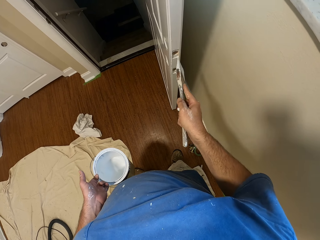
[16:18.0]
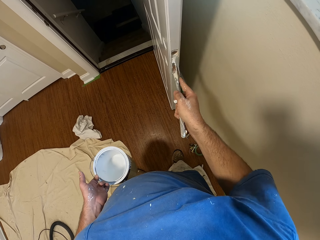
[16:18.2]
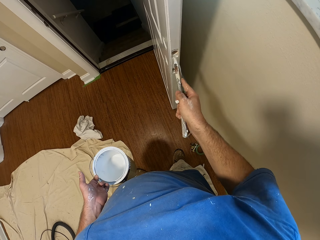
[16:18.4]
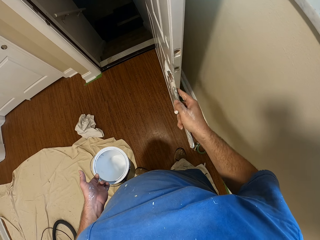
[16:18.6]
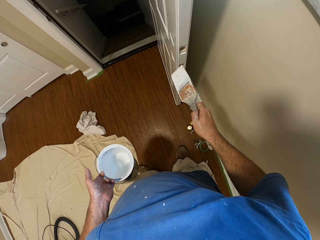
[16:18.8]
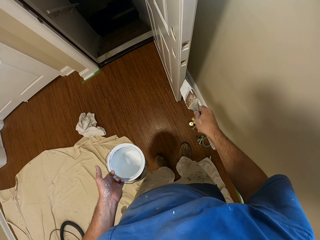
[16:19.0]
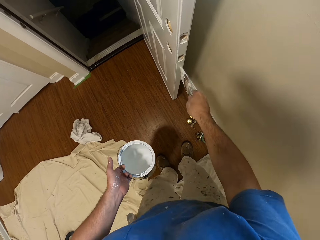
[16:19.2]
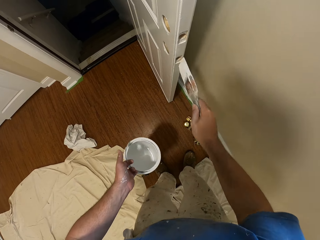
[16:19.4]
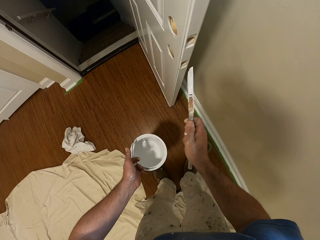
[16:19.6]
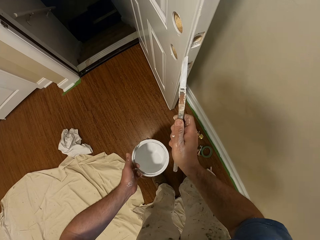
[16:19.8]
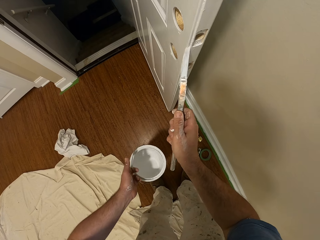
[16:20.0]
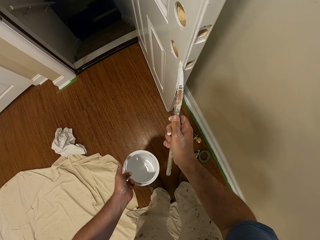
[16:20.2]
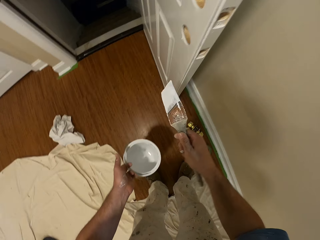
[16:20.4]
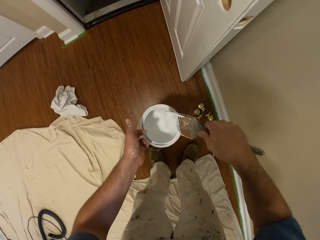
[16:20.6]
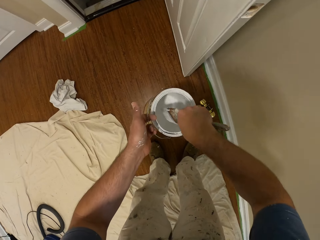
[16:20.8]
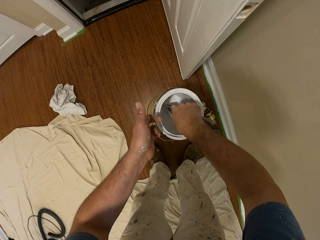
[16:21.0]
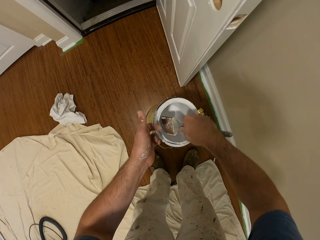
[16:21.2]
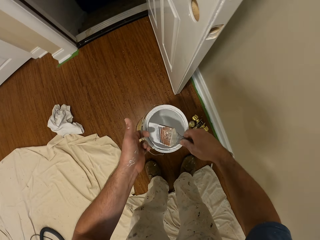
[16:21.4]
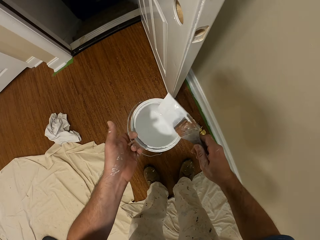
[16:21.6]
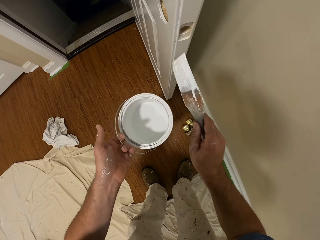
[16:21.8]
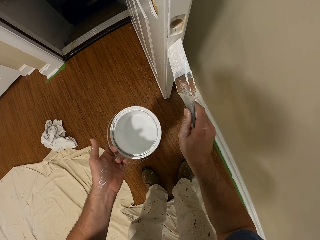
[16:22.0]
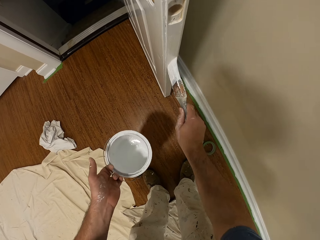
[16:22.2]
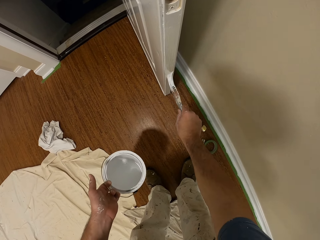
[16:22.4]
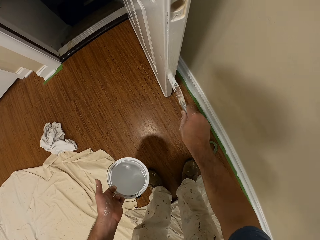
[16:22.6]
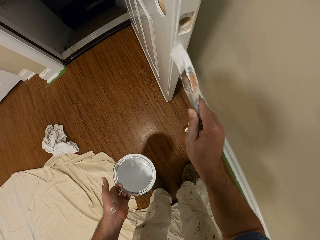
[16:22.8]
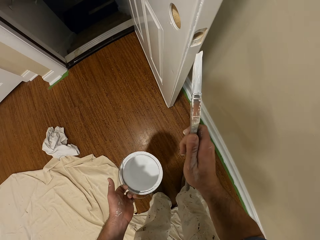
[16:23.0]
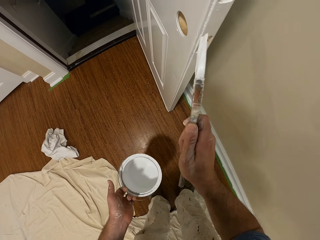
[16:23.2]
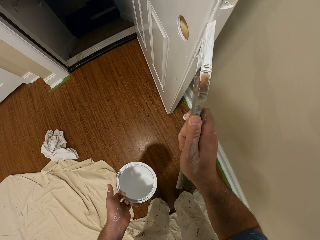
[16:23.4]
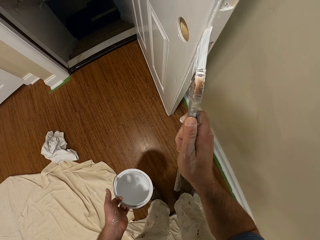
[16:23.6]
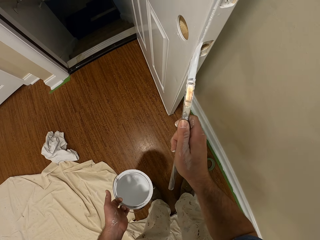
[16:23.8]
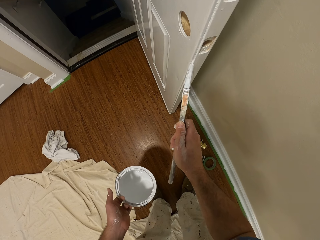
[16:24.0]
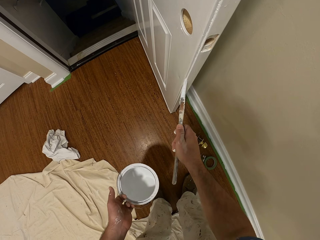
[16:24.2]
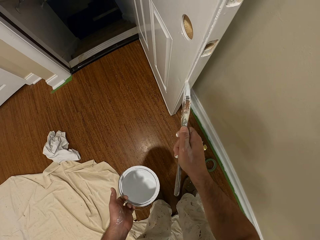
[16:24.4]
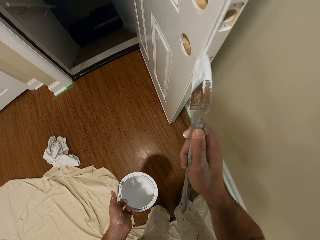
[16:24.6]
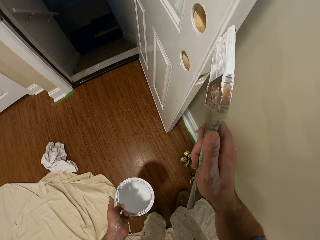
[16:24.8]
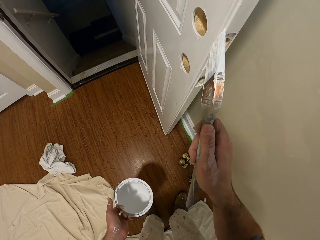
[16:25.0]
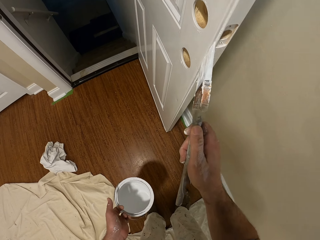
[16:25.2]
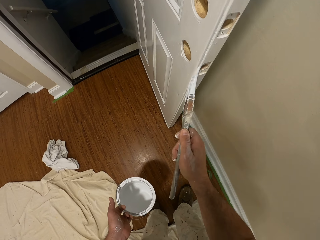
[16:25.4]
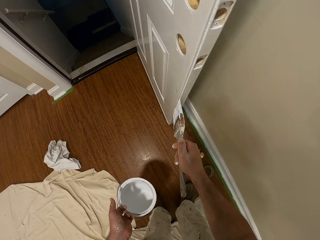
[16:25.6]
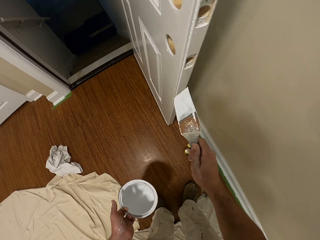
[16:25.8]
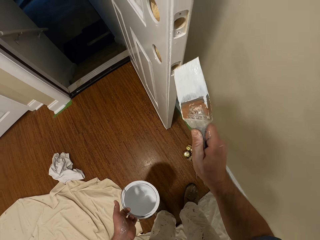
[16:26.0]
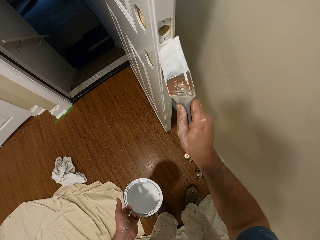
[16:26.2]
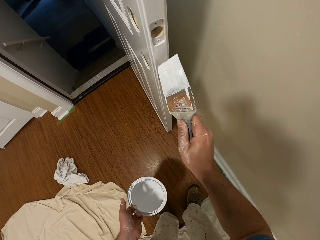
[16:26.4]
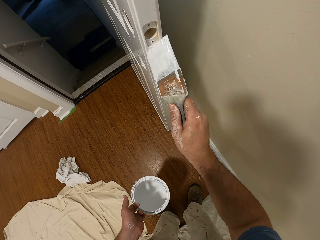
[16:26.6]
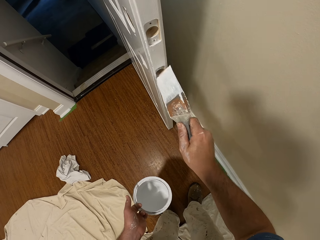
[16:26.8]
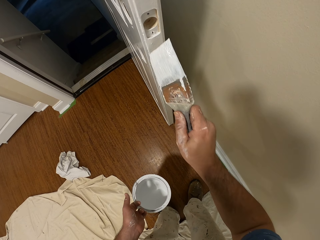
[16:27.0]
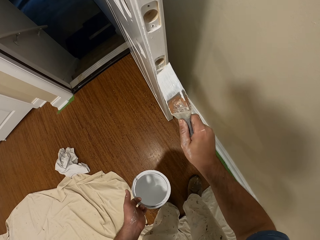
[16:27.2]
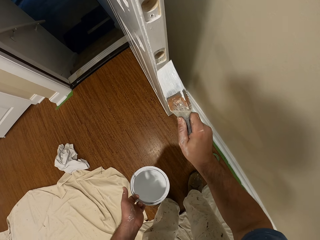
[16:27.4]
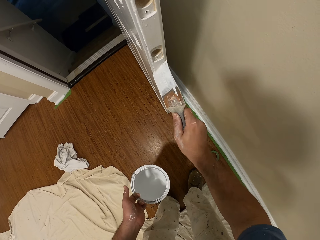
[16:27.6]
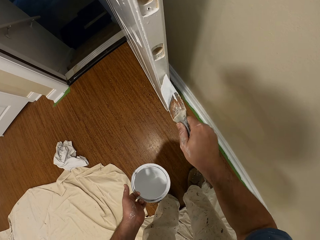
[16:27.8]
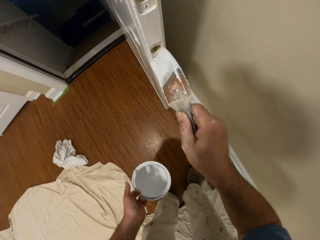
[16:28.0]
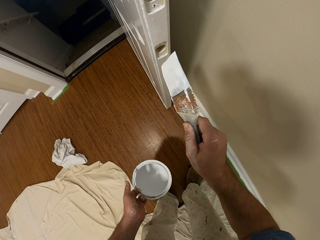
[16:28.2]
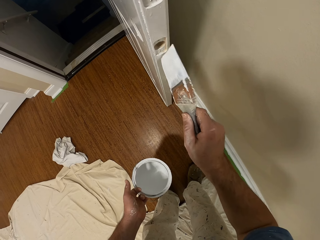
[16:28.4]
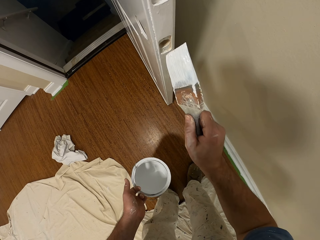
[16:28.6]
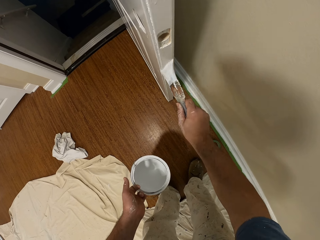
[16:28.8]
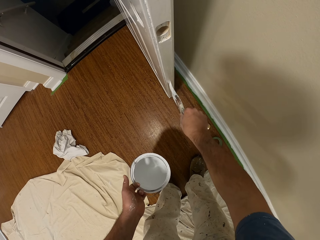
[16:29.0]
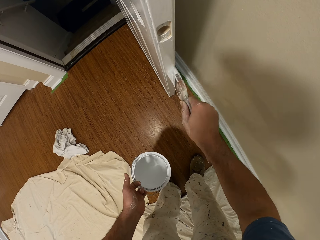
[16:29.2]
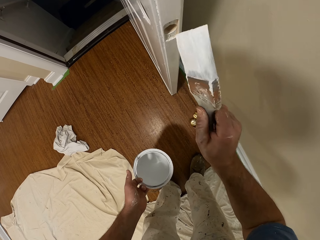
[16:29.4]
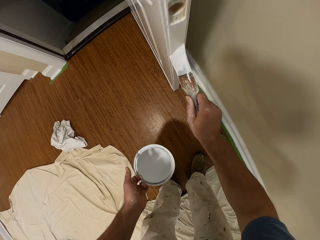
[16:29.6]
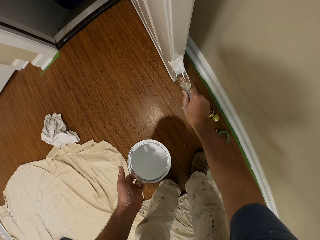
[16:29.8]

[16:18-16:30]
The camera wearer removes the brush from the door. They stop painting the door. They dip the paint brush in a container filled with paint. They take out the paint brush from the container. They paint the door with the brush.

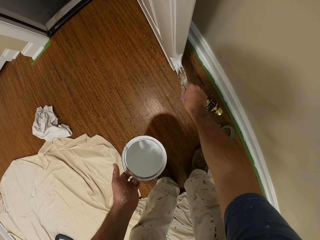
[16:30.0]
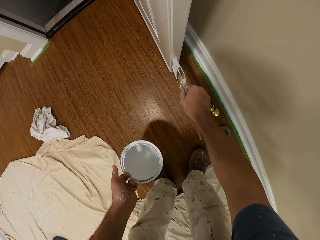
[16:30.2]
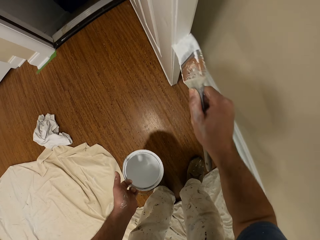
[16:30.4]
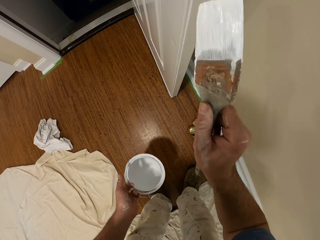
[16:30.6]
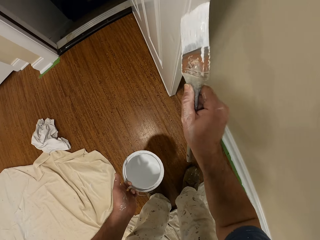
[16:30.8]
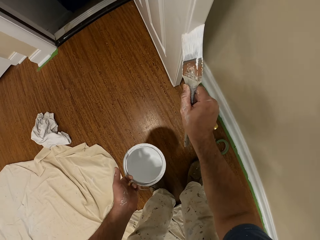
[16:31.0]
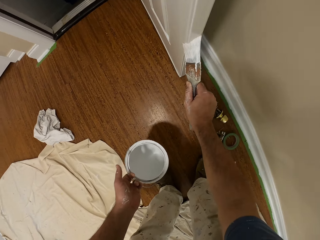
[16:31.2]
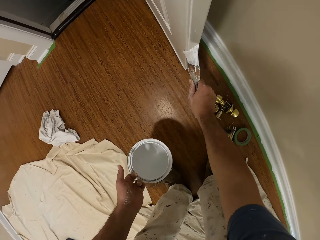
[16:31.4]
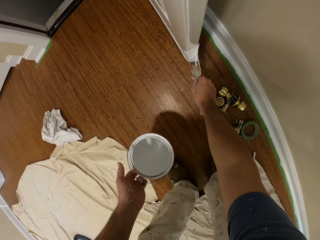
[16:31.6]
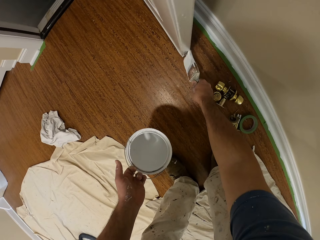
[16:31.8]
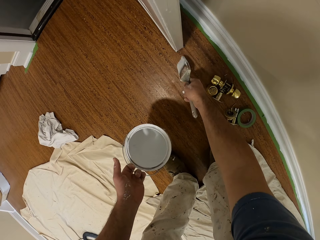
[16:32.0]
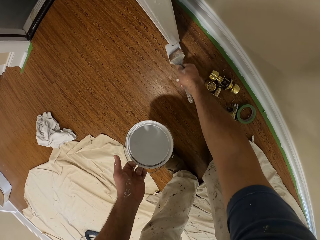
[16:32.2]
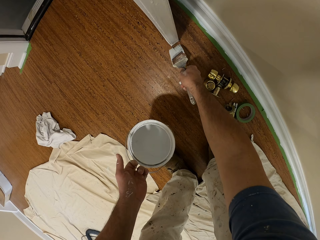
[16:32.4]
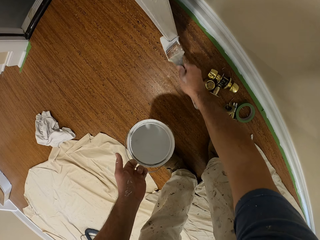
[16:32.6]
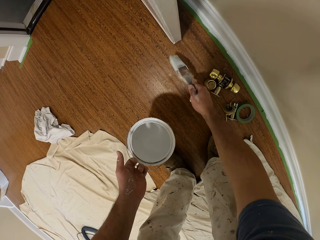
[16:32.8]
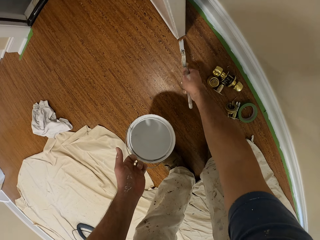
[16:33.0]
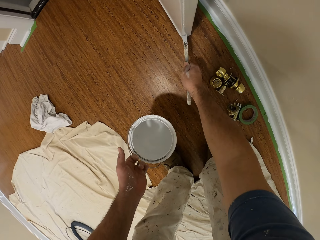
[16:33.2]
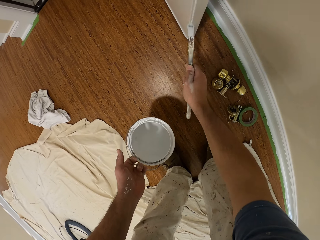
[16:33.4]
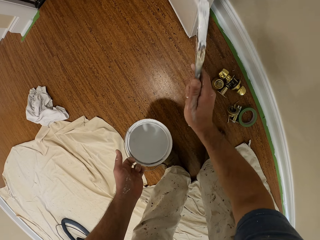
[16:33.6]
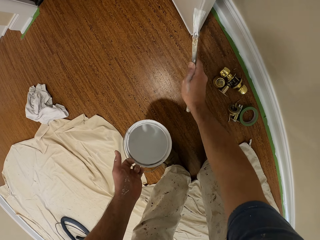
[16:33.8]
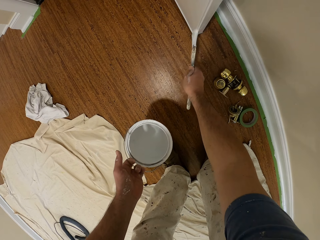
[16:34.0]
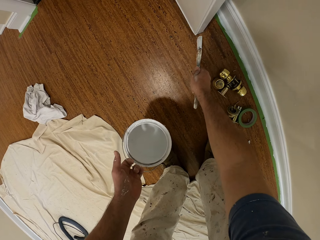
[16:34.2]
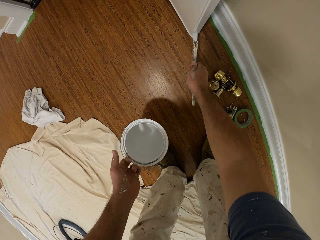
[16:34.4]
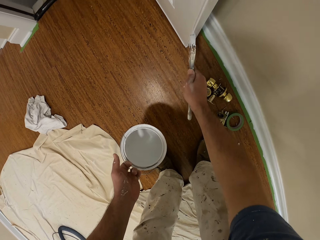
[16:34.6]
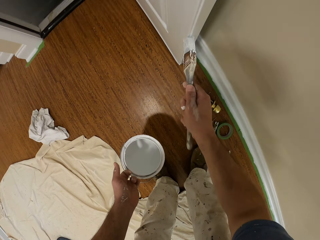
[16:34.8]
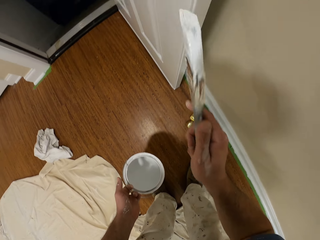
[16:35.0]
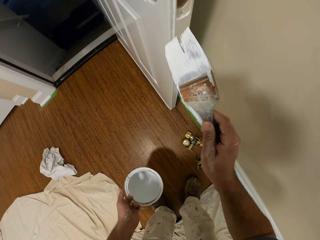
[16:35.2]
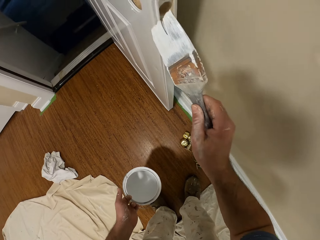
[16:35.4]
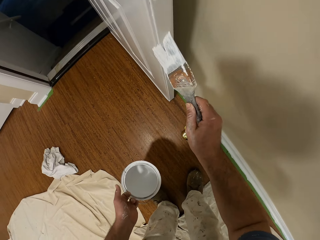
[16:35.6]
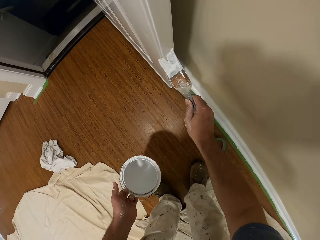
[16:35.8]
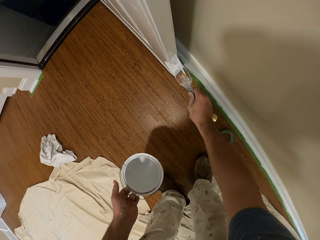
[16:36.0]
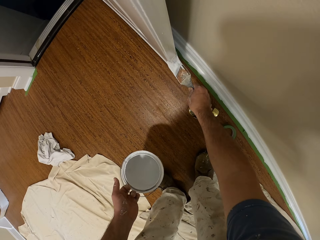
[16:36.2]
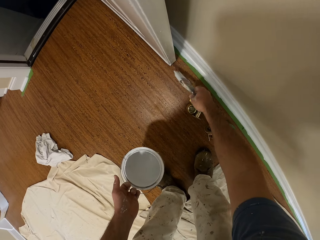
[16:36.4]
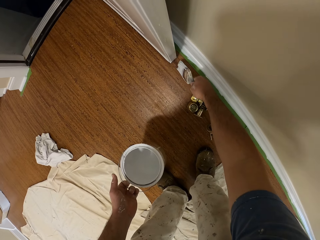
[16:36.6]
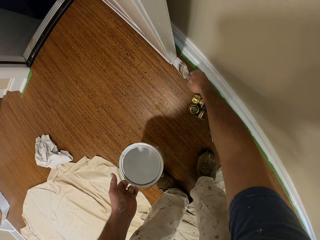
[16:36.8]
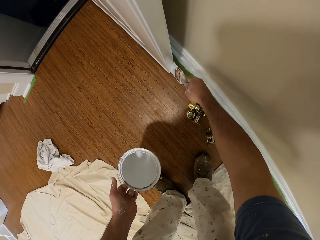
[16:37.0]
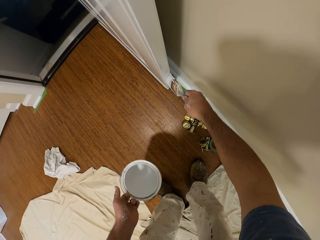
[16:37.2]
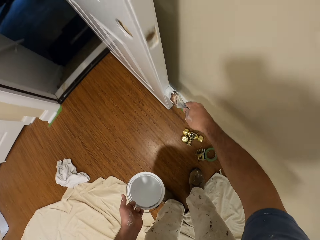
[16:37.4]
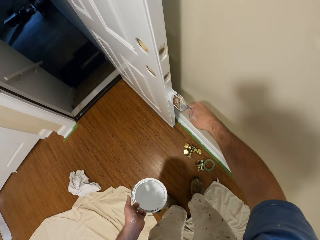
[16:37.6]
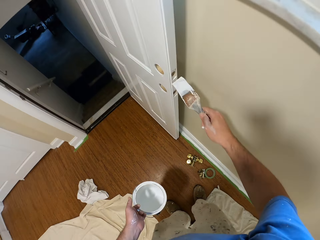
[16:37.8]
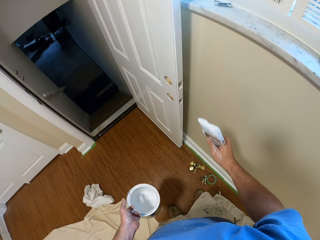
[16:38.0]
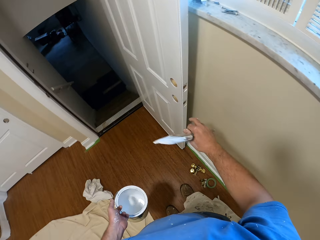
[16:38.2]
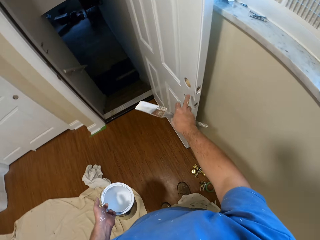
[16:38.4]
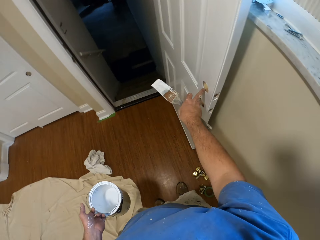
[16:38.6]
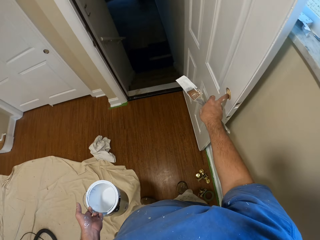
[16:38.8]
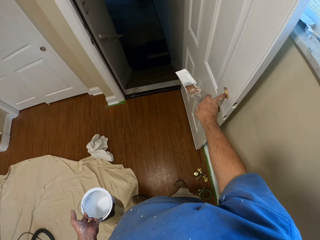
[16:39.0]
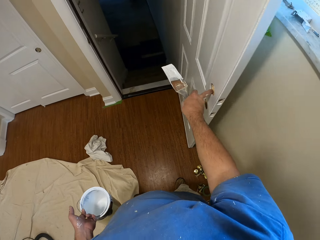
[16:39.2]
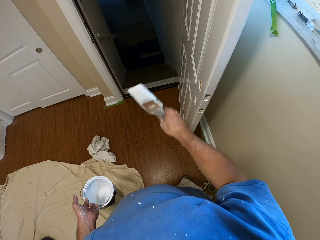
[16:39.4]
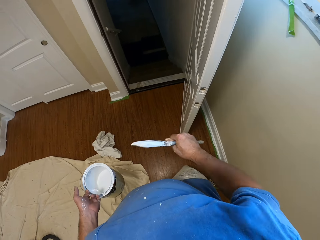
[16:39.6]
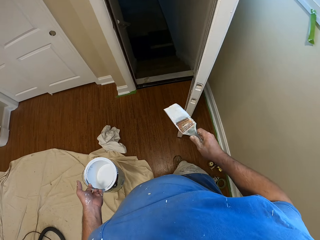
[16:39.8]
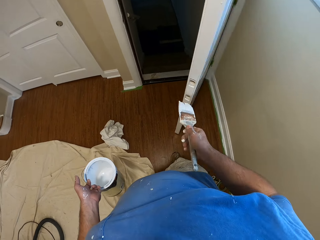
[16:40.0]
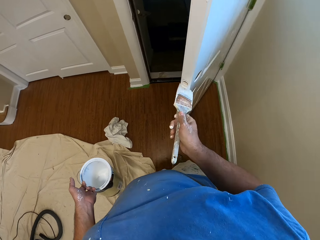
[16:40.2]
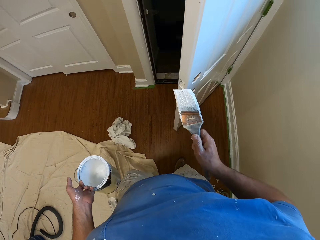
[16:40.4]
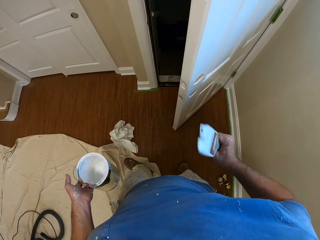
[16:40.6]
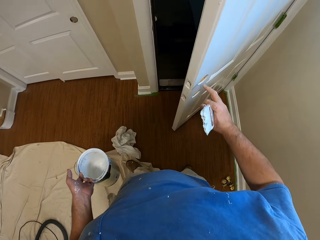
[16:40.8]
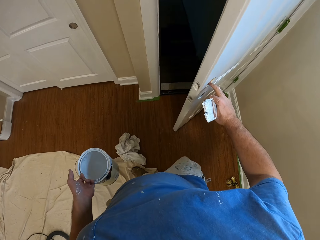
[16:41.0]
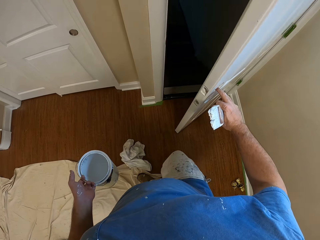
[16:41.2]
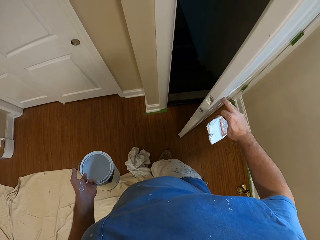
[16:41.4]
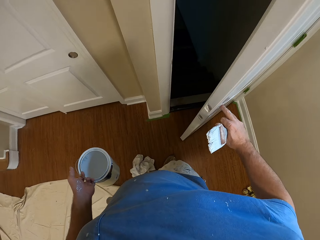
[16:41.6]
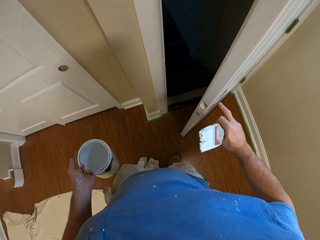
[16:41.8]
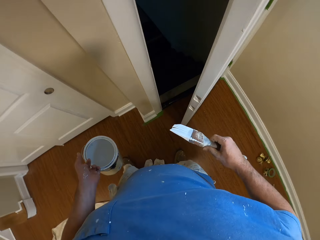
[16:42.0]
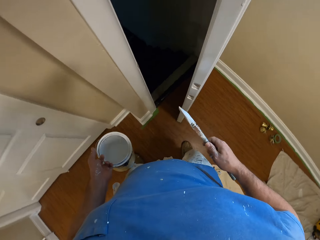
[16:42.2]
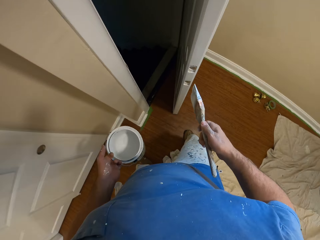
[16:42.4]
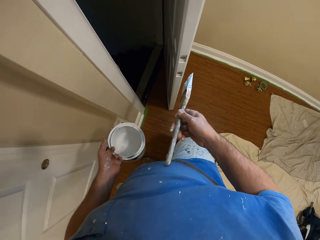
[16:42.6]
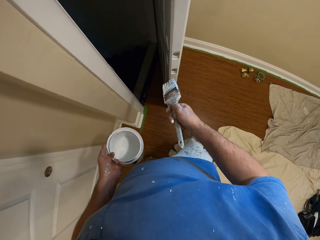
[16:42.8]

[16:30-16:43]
The camera wearer stops painting the door. He removes the brush from the door. He touches the door with his right middle finger. He slightly closes the door. He removes his right middle finger from the door. He walks closer to the door and paints the door with the brush. He walks closer to the door. He stops painting the door and removes the brush from the door. He adjusts position closer to the door. He touches the door with his right middle finger. He removes his right middle finger from the door.
